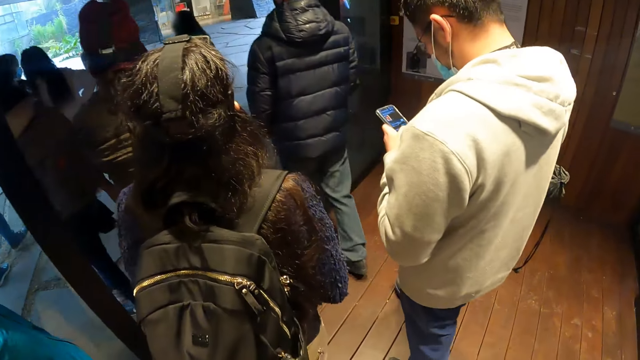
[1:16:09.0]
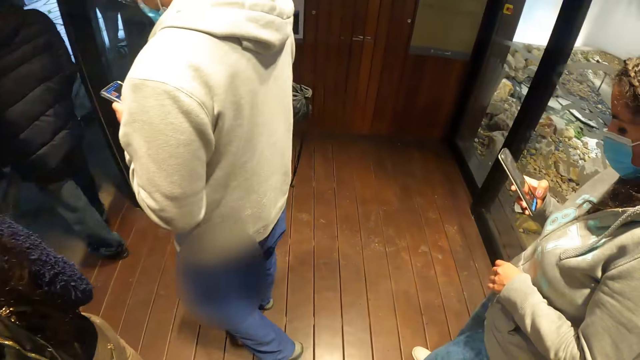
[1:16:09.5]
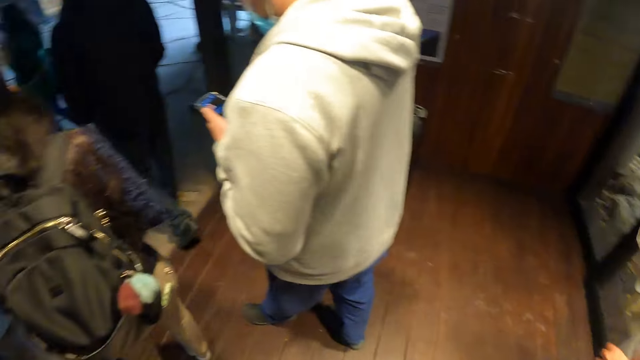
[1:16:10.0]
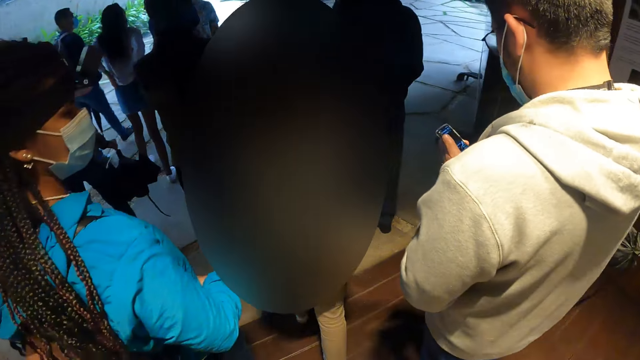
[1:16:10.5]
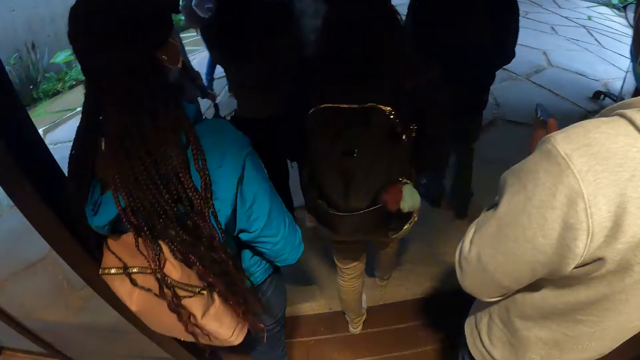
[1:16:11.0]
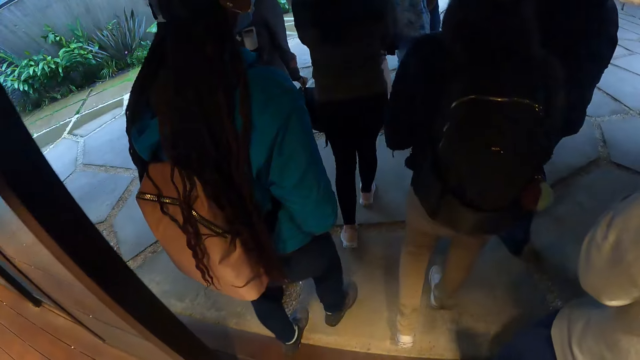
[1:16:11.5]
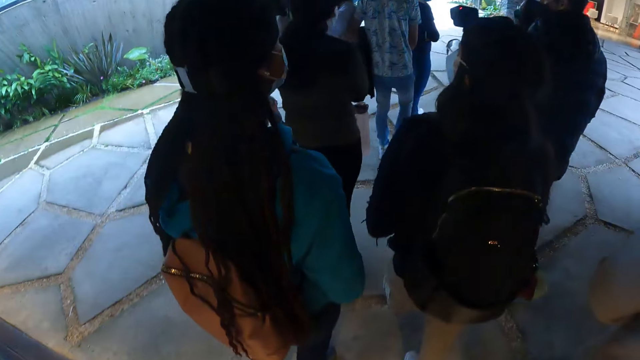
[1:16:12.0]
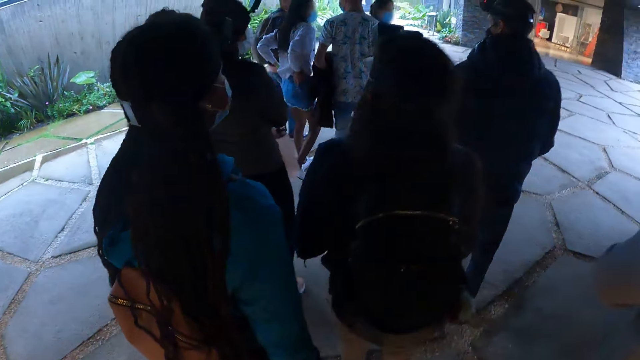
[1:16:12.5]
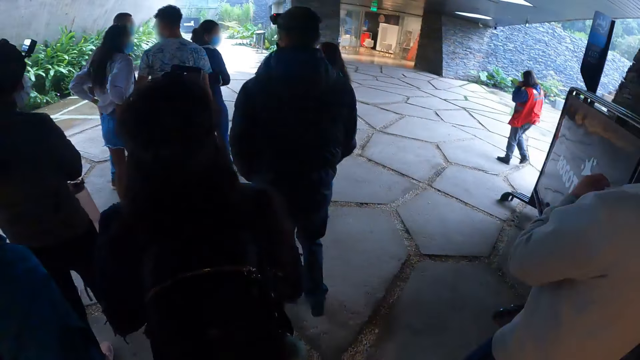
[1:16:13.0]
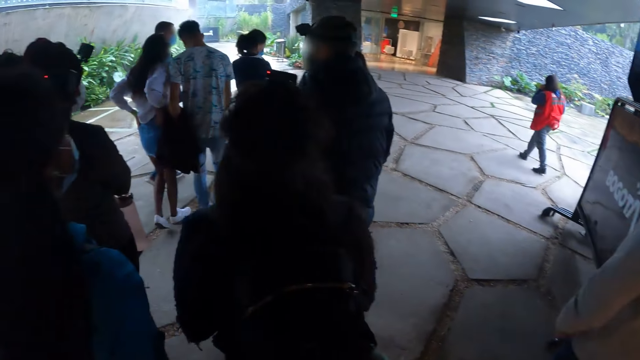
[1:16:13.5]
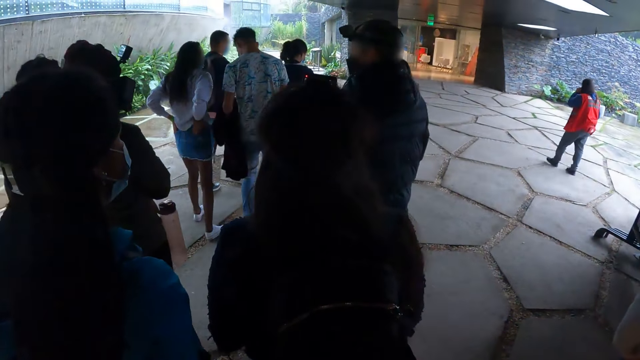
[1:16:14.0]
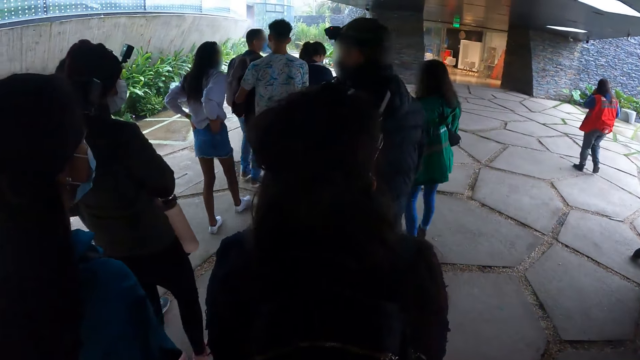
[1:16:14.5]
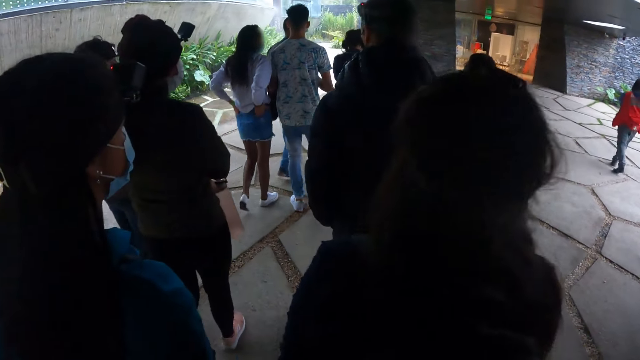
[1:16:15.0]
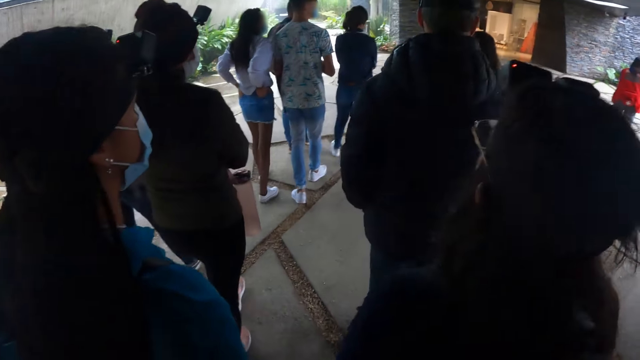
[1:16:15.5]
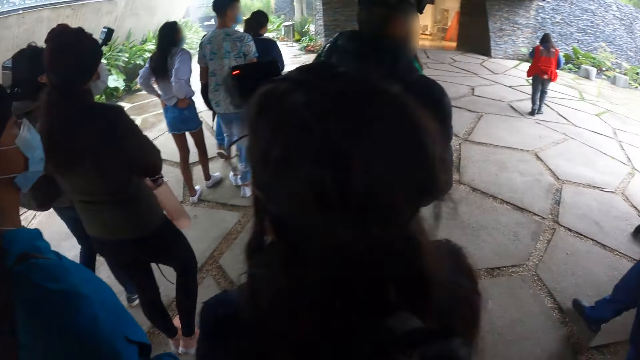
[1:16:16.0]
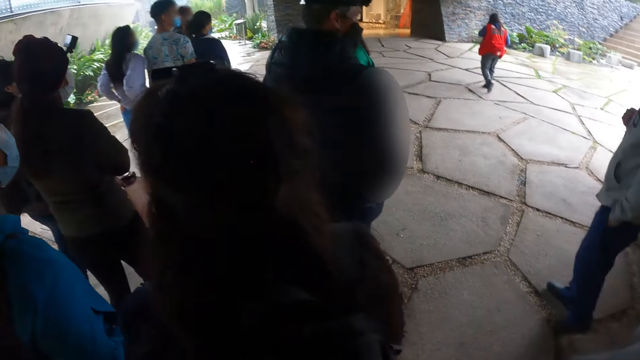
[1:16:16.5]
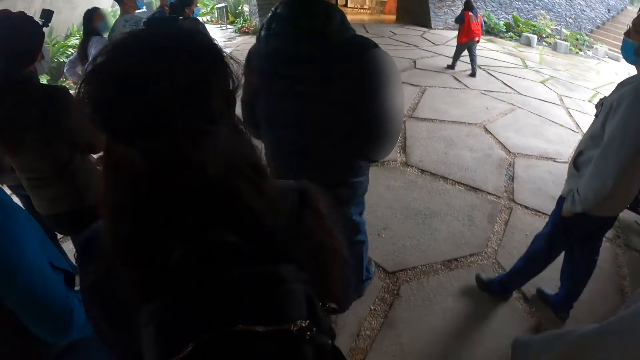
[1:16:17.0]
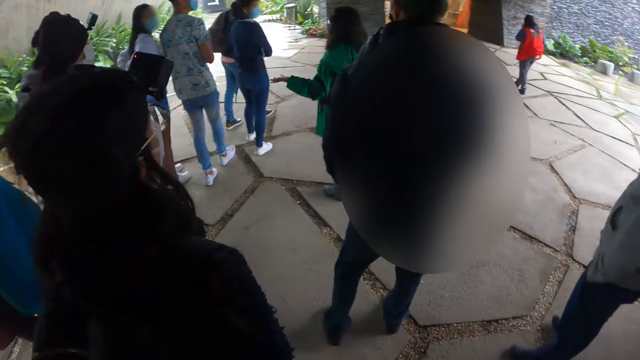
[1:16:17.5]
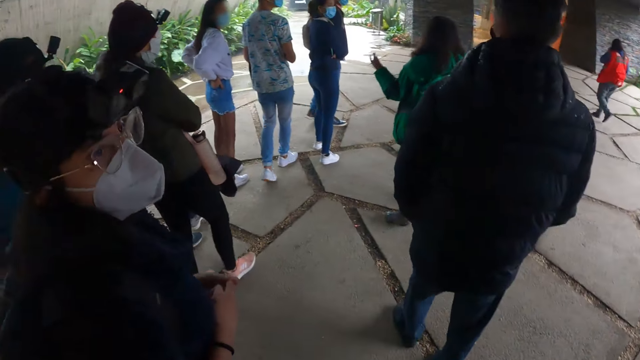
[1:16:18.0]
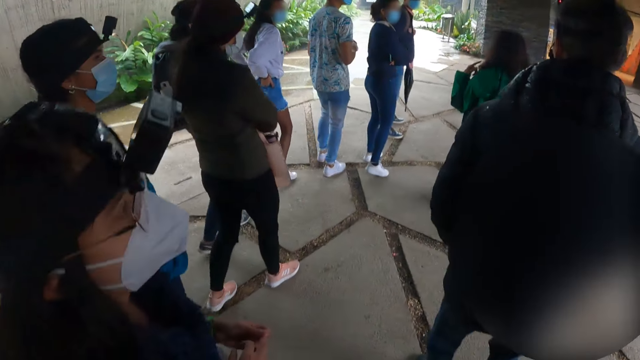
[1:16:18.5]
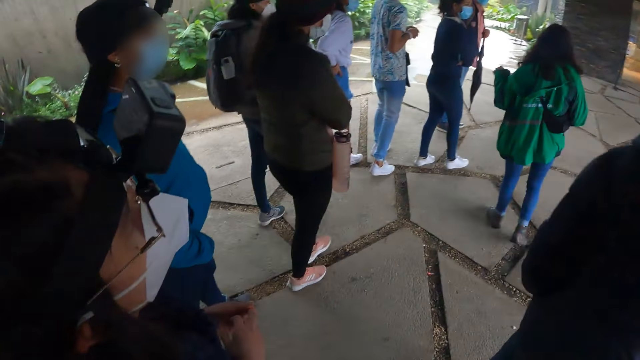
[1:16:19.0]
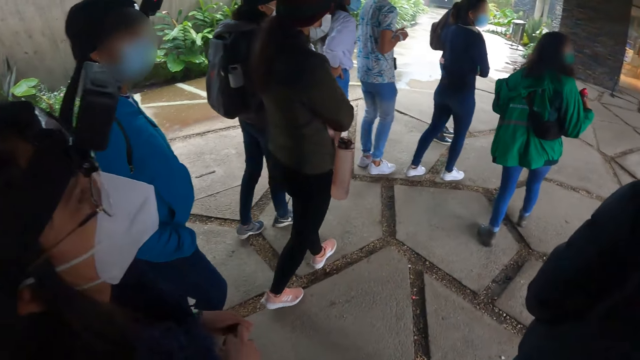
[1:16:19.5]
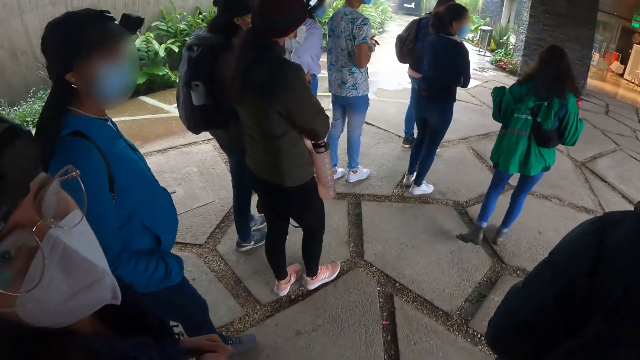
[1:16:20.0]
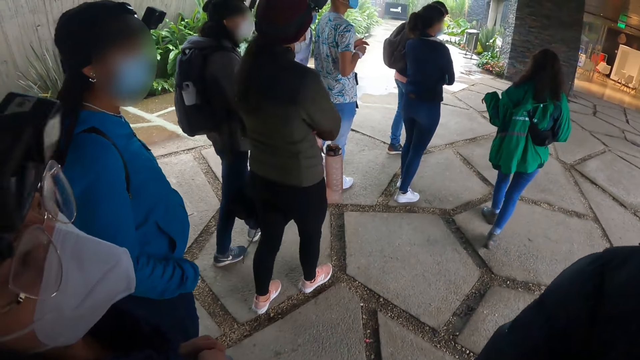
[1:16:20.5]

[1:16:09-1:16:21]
The camera wearer walks out of the enclosed space in the museum.

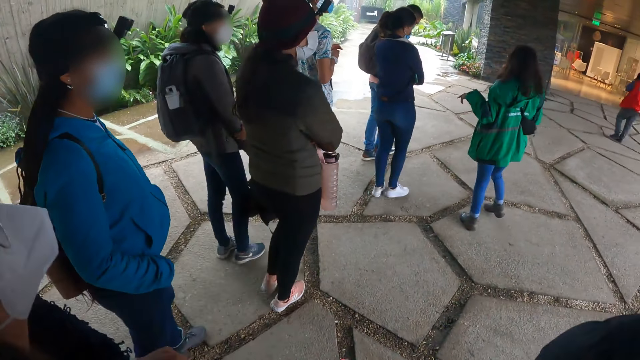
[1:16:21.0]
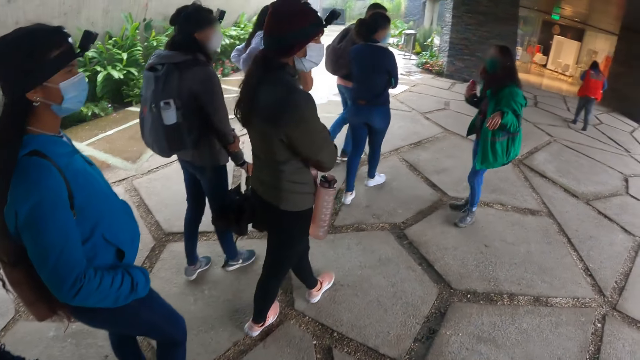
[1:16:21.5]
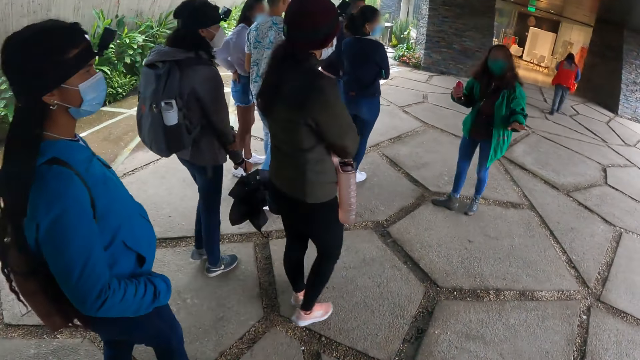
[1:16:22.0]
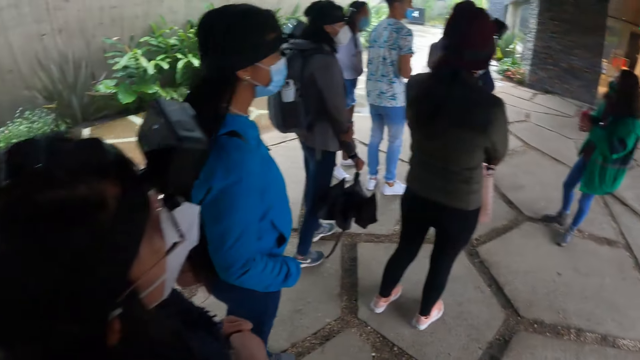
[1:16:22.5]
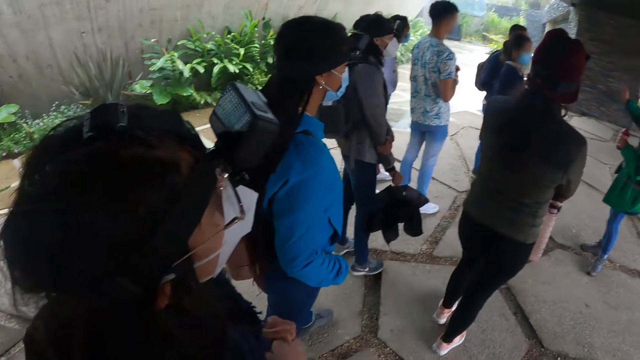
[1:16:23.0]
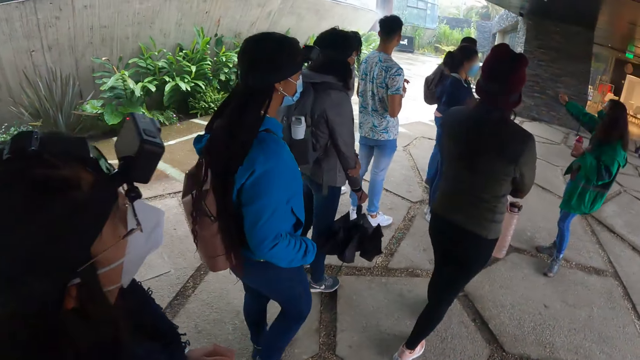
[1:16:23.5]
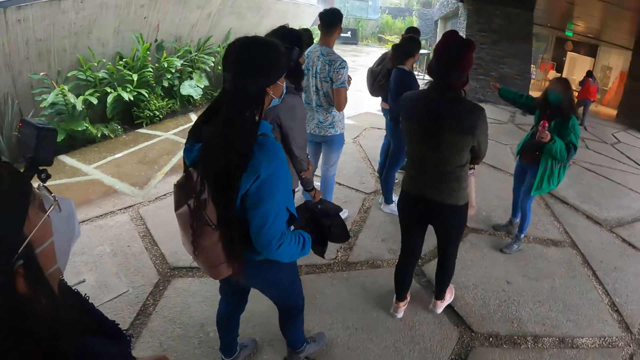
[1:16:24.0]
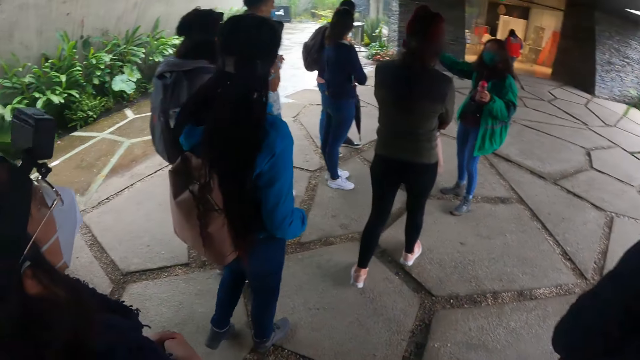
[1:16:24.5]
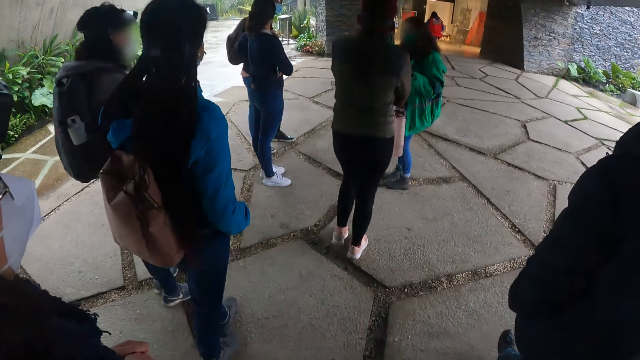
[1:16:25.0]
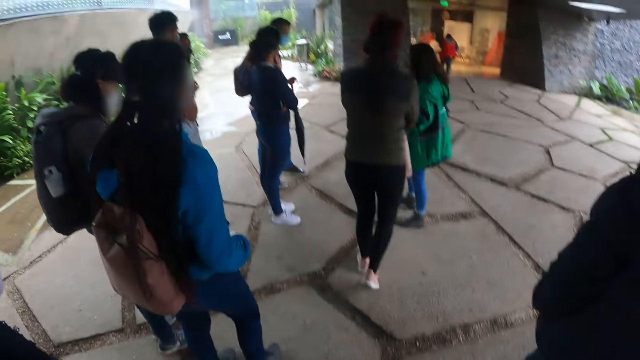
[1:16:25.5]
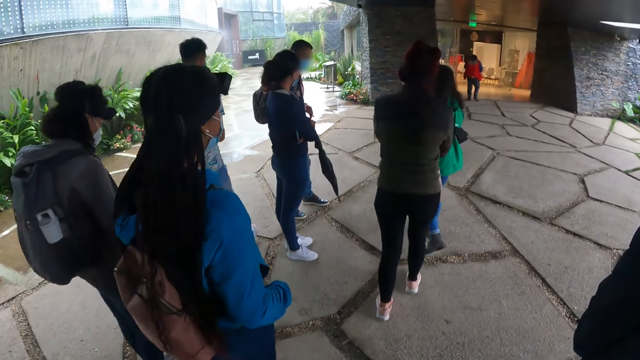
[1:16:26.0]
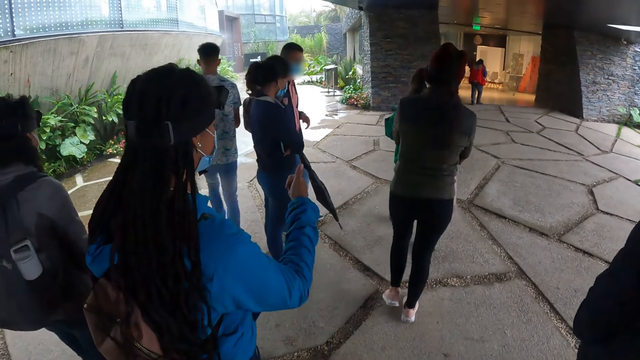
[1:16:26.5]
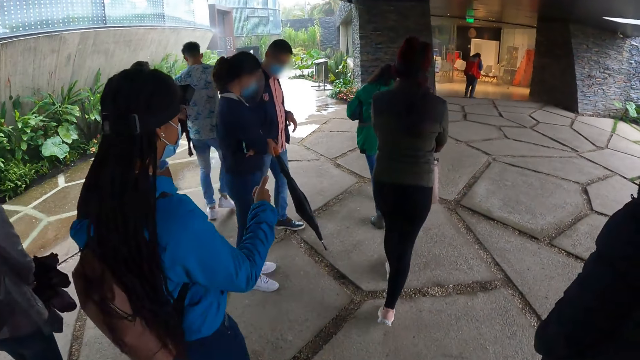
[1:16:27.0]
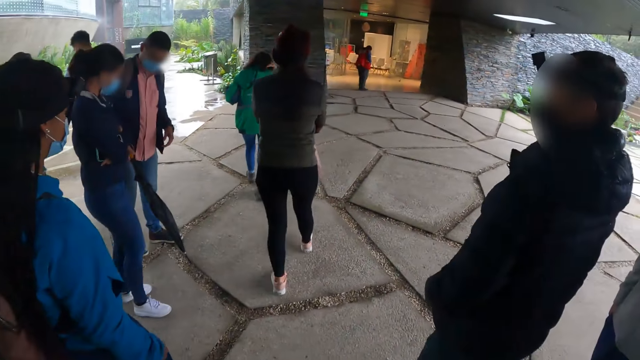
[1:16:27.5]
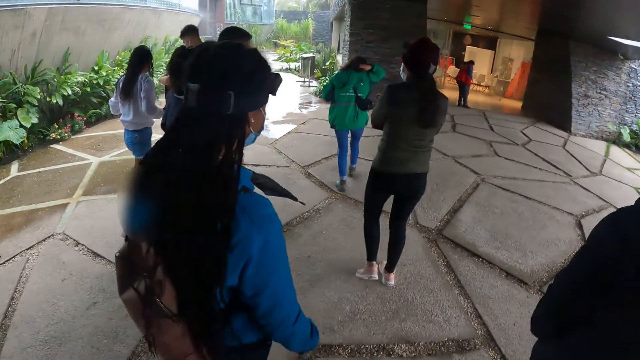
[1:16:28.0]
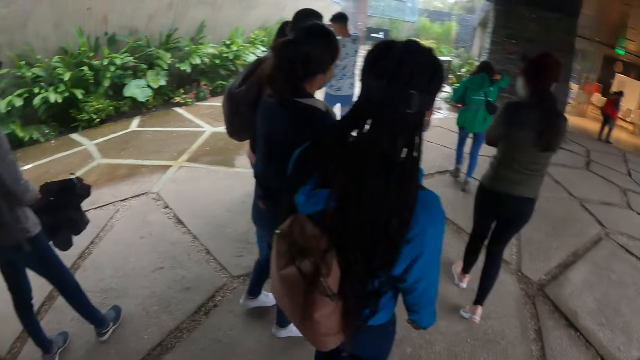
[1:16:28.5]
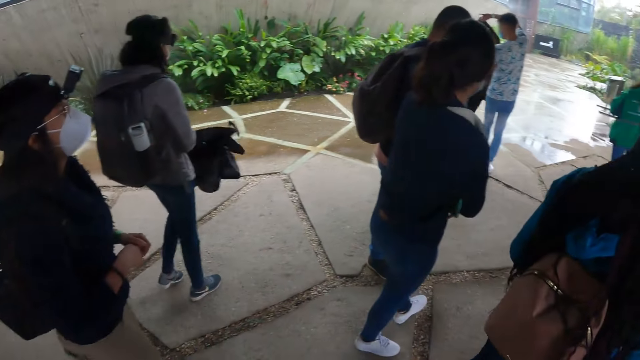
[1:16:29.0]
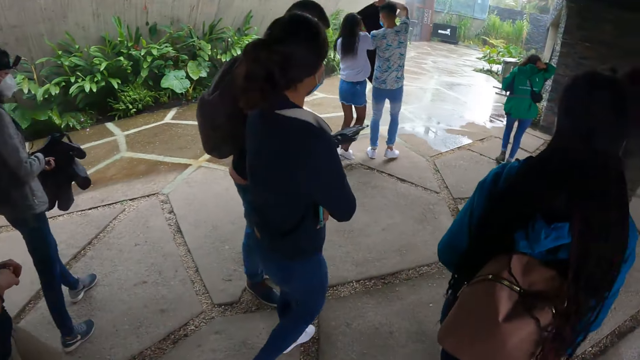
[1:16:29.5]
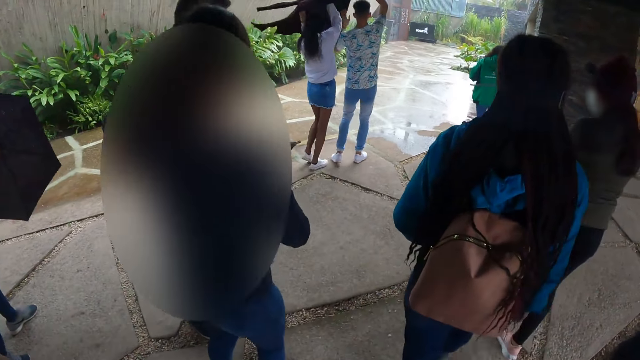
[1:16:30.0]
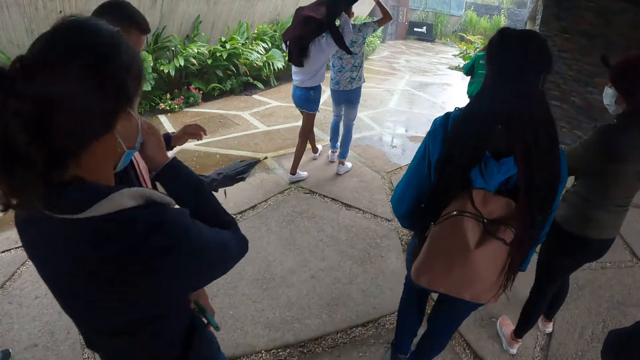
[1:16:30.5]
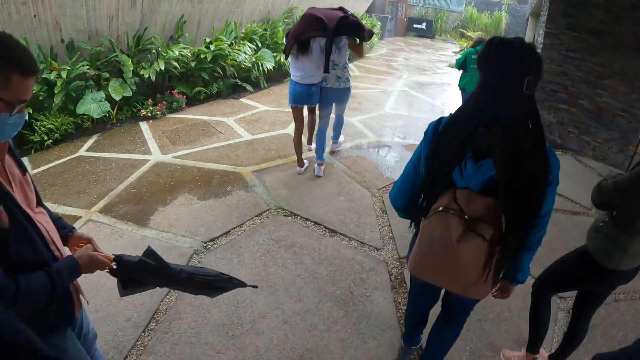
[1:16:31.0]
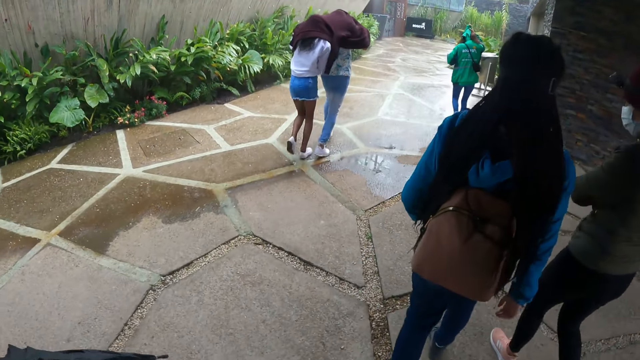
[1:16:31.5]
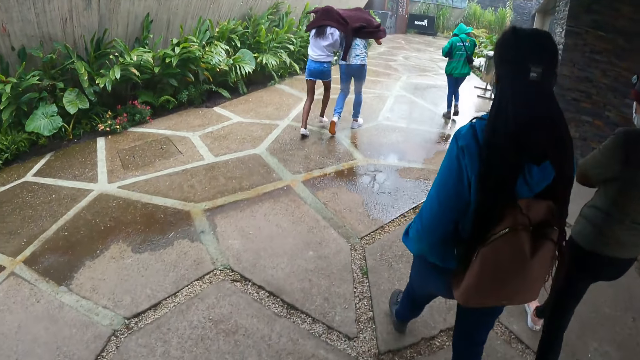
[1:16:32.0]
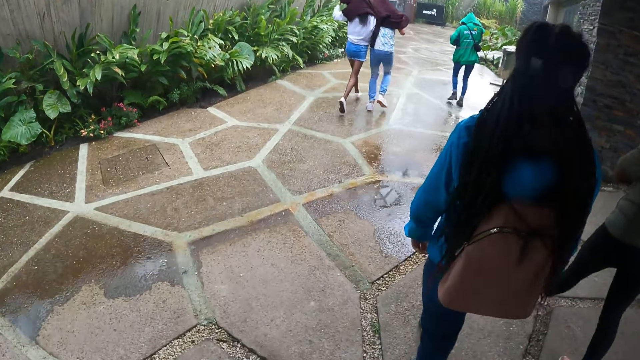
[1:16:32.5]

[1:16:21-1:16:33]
The camera wearer walks on the walkway towards the space. A man covers himself and a woman with the jacket in both hands. The woman covers her head with the jacket. The man and the woman run towards a space in the museum.
